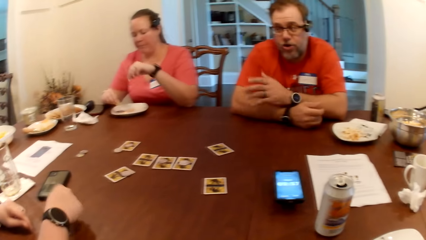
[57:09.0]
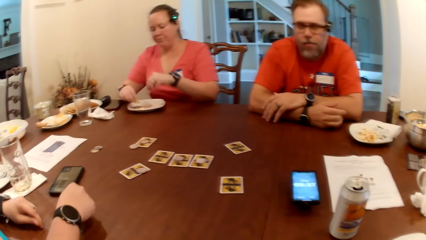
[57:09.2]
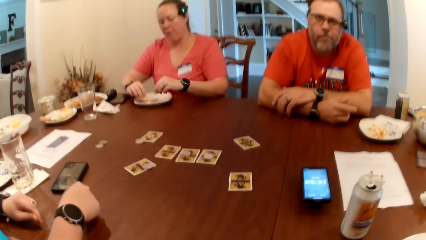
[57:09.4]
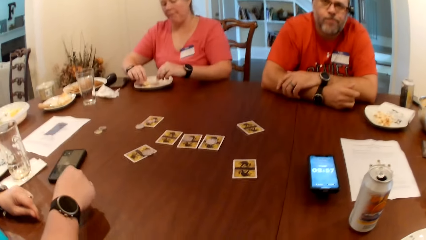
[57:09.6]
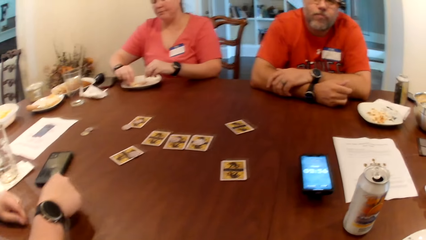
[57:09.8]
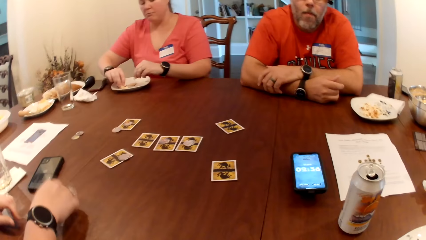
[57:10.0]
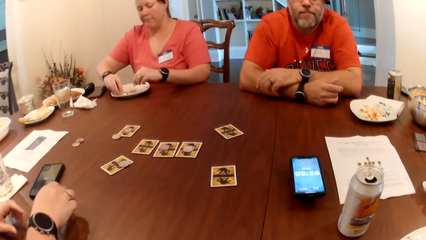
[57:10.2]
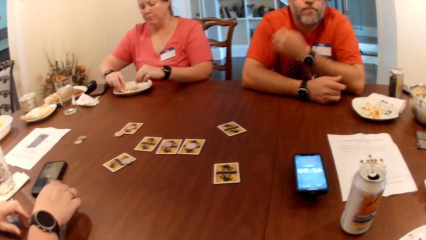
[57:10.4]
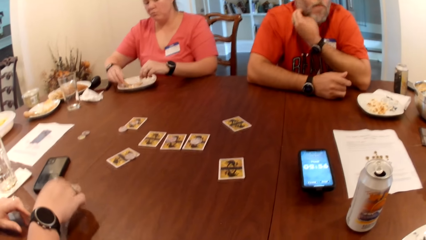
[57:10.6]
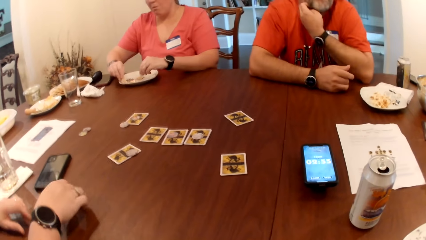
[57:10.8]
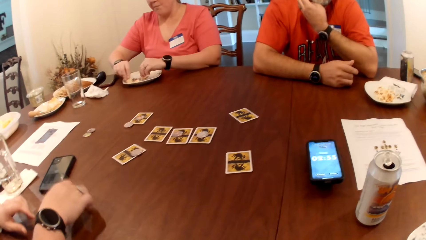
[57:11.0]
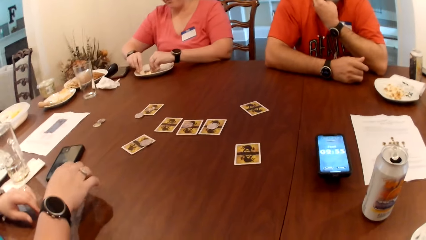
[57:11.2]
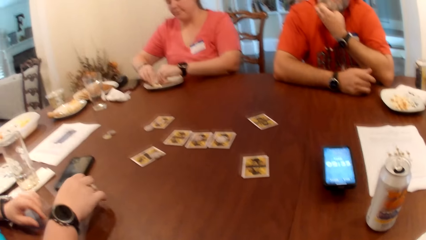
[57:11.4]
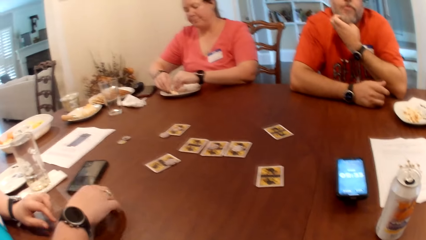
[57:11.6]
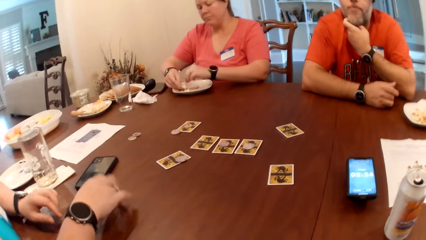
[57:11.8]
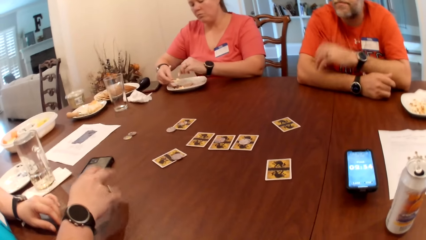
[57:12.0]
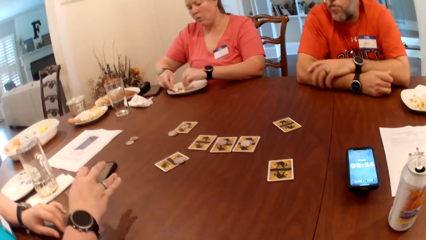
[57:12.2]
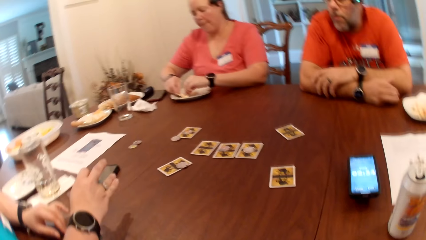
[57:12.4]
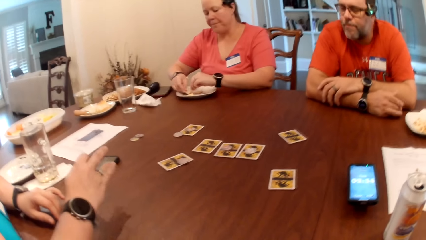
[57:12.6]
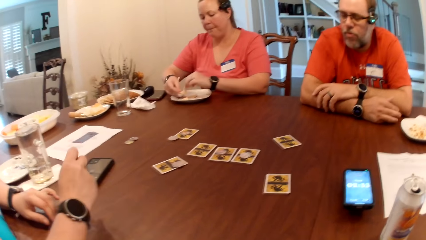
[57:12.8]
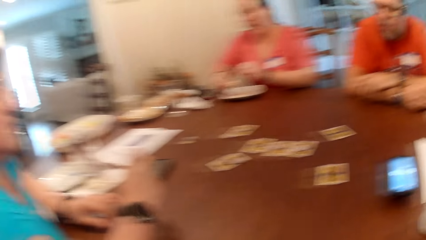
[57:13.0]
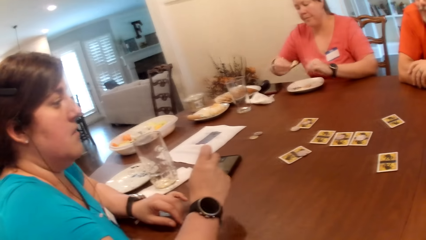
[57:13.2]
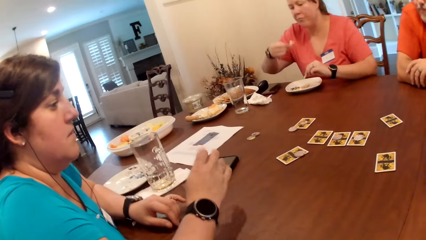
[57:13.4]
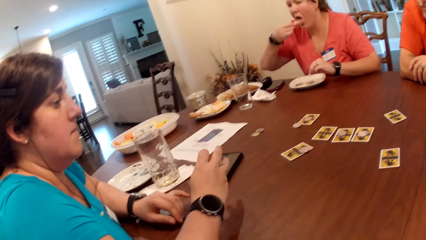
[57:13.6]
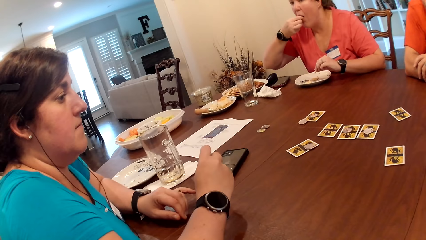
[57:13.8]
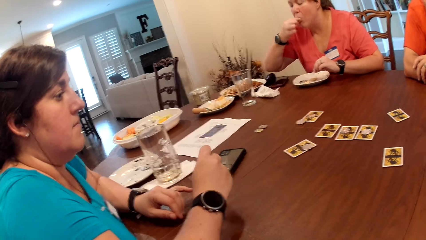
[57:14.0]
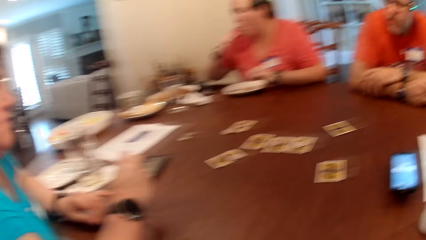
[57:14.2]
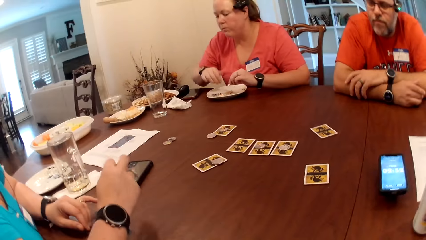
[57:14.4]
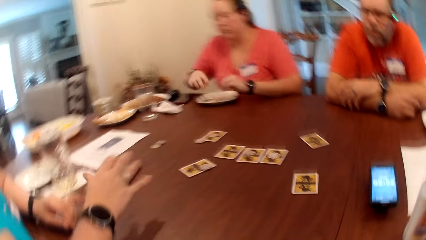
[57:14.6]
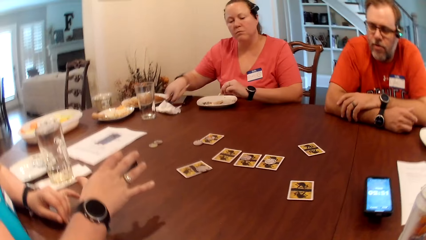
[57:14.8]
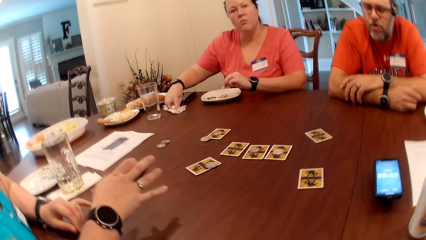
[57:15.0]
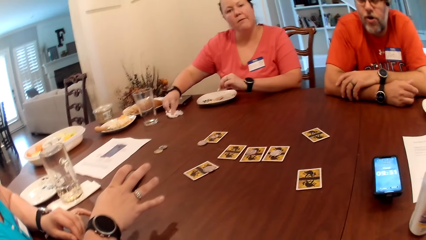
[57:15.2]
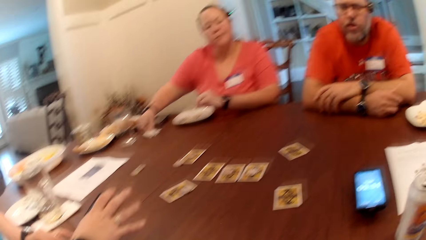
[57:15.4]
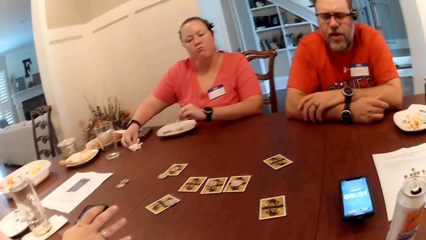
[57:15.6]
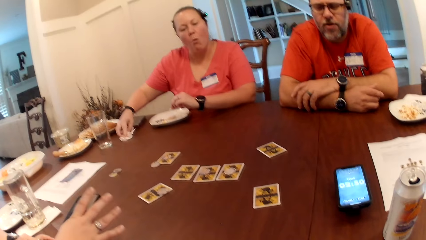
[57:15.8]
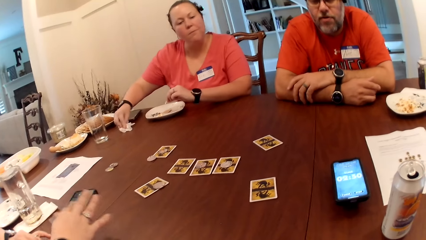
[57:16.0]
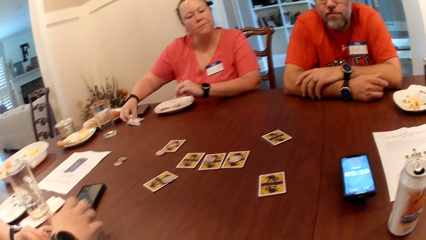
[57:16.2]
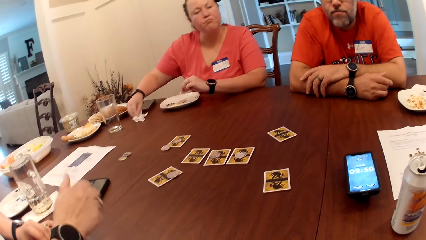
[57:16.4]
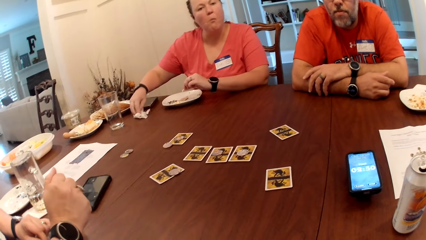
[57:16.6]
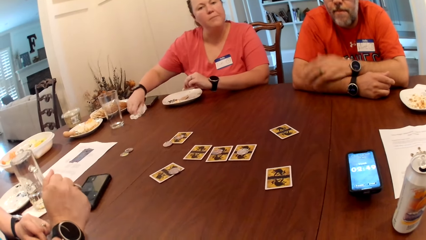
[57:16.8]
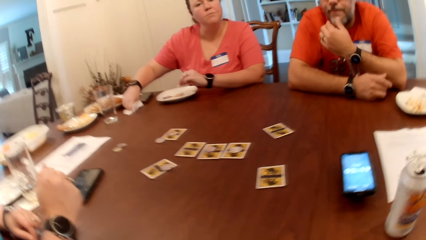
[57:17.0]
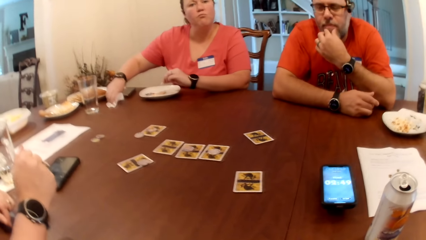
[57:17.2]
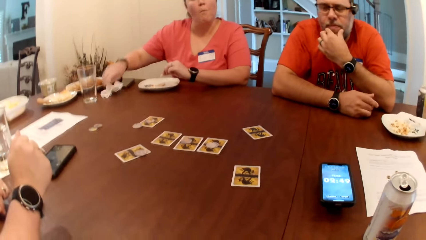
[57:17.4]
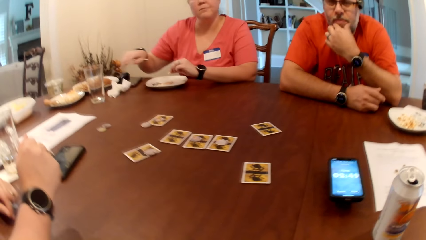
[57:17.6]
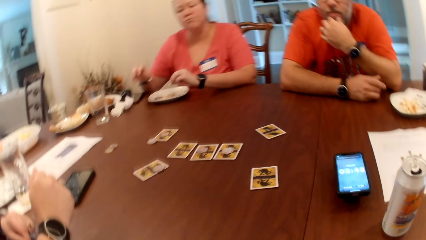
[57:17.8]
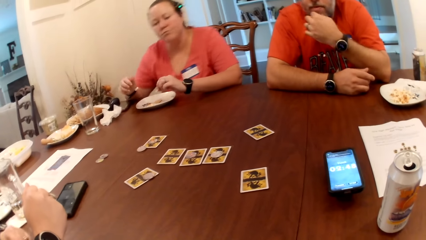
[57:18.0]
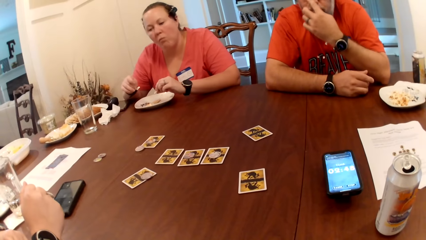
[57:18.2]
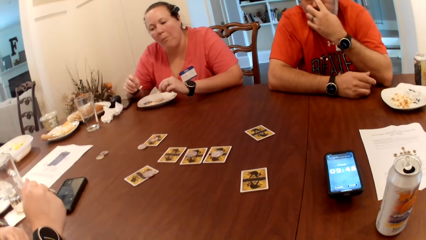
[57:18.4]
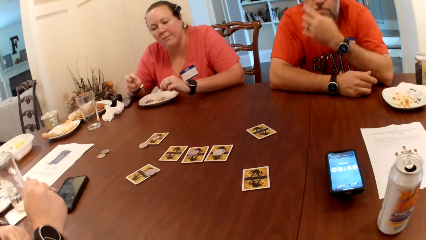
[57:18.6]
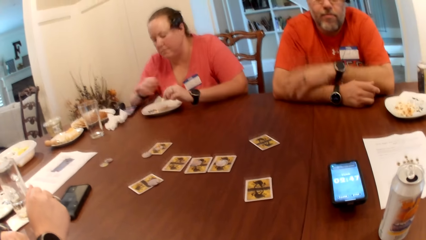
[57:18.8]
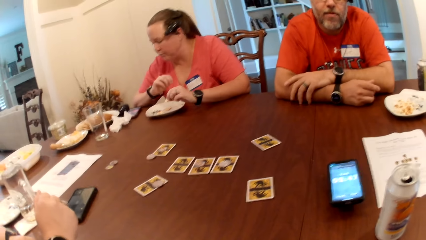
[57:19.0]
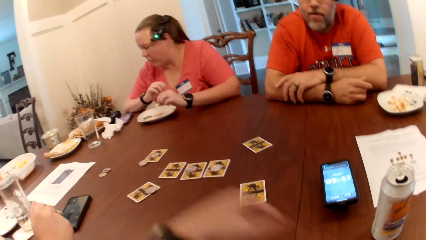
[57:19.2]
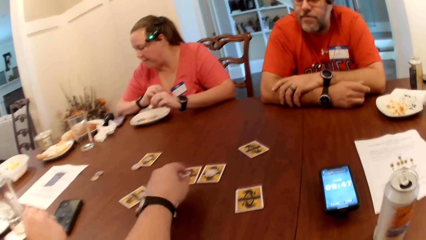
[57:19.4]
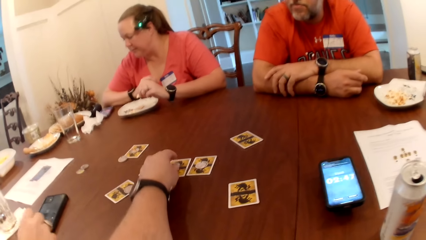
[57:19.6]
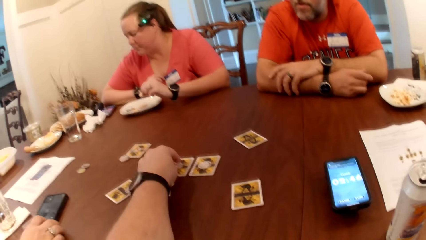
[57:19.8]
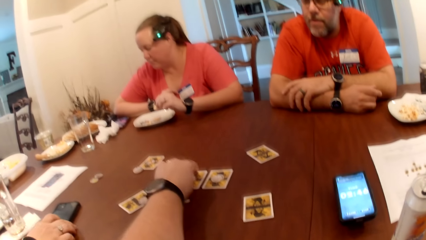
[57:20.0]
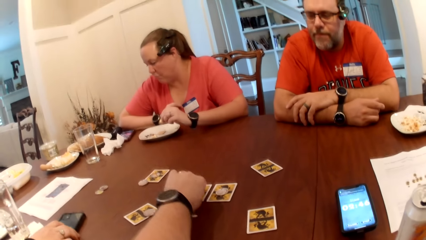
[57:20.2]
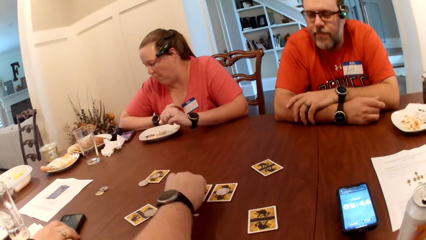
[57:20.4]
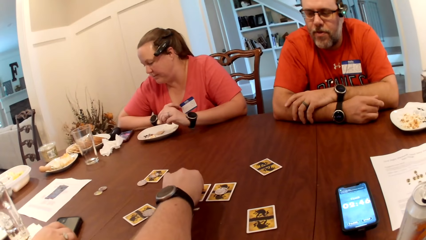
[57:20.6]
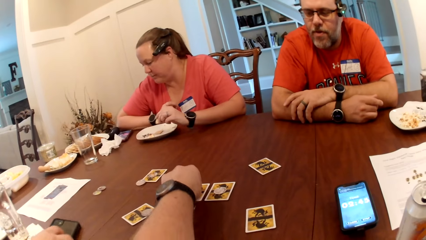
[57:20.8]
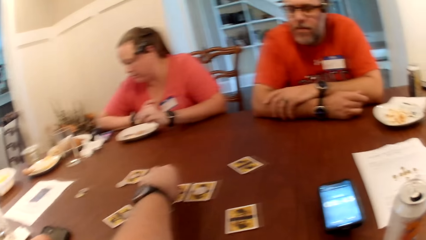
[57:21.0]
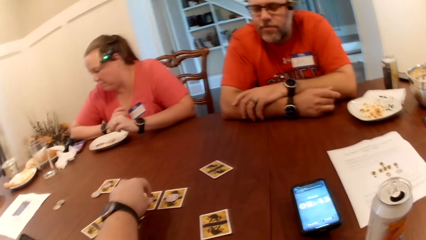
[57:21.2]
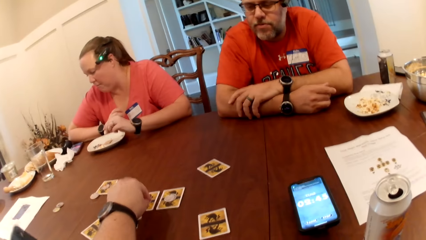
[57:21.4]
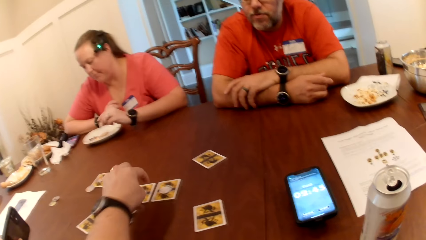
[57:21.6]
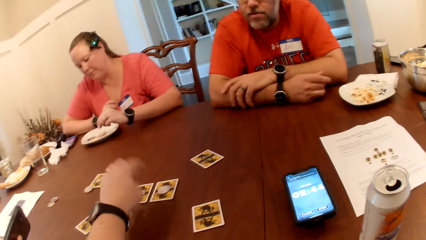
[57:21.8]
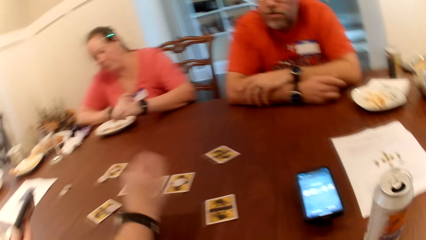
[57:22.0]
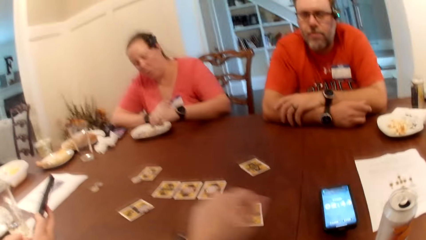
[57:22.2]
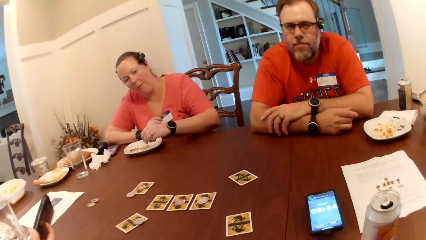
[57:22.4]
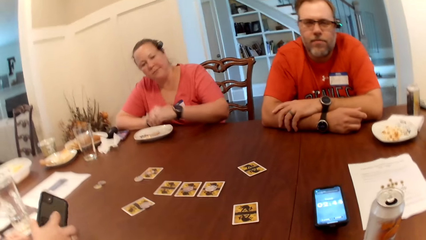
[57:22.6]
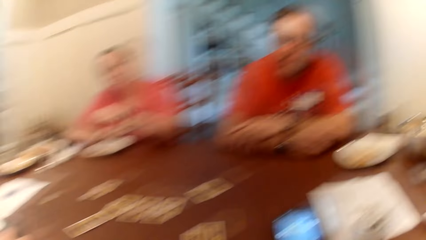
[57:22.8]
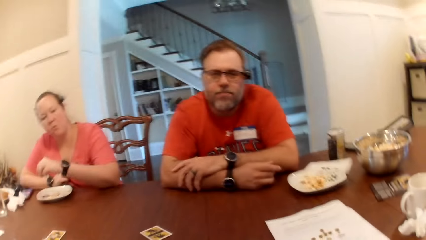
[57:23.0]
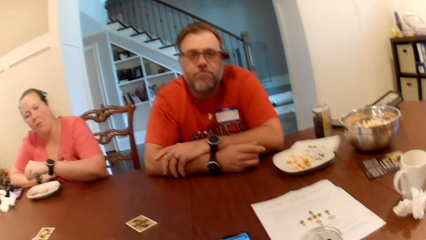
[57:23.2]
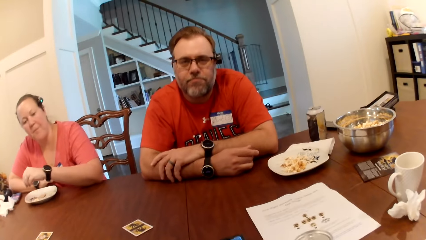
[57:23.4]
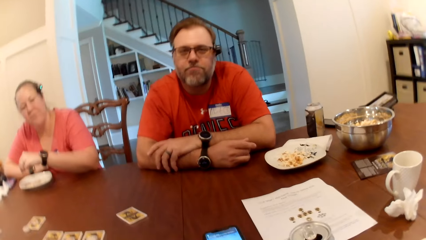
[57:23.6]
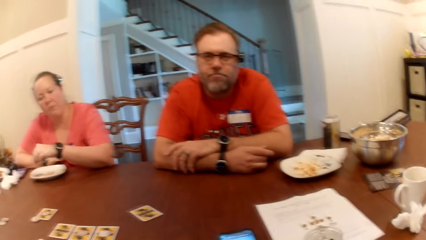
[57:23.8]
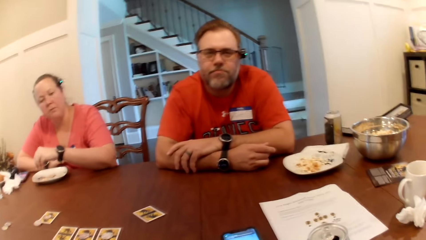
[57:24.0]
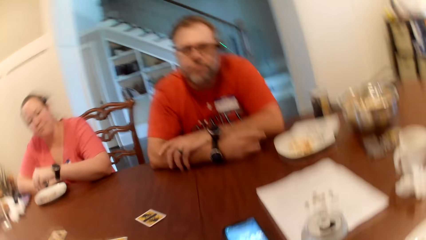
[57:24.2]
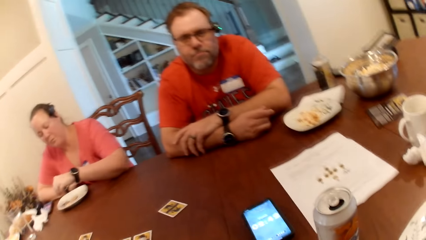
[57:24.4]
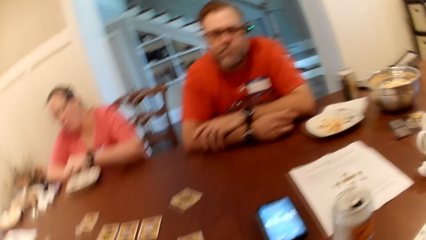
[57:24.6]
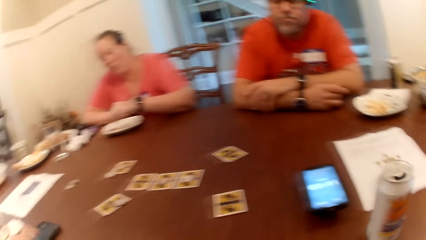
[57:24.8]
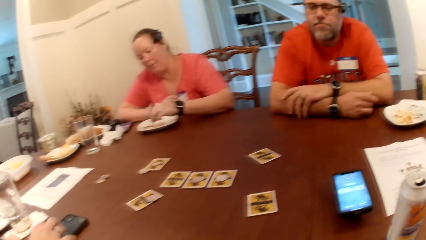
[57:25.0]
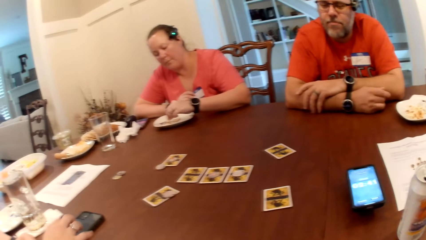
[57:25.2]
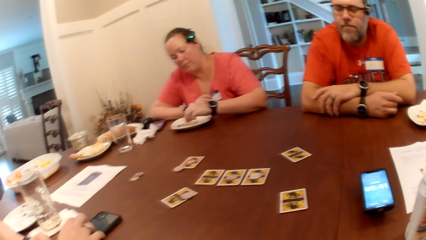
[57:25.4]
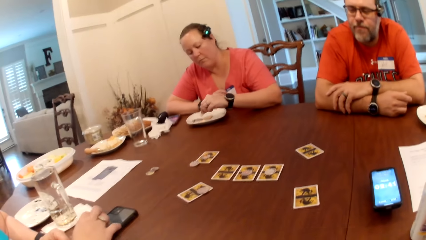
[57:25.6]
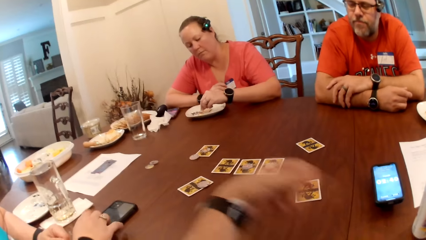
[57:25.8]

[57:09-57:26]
The camera wearer touches his face. A woman picks something from a plate. The woman eats the chips with her right hand. The camera wearer looks at another woman. The first woman wipes her right hand with the tissue. A man converses with the camera wearer. The man touches his lips with fingers. The camera wearer touches the coin on the table with his left hand. The other woman picks a mobile phone from the table with her right hand. The first woman looks at the phone. The camera wearer touches a card on the table. He converses with the man.
